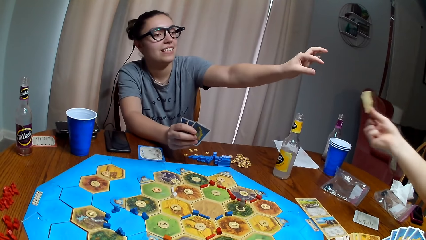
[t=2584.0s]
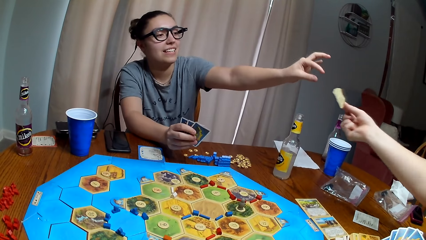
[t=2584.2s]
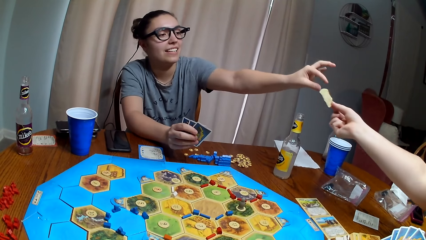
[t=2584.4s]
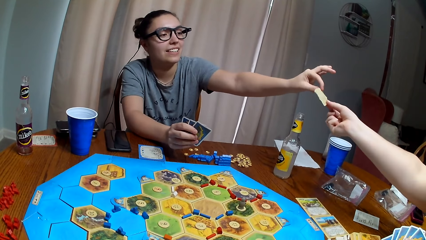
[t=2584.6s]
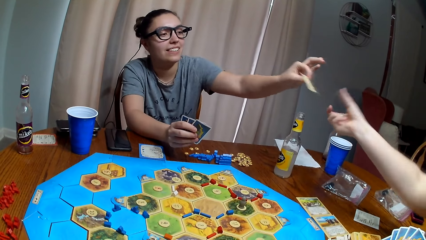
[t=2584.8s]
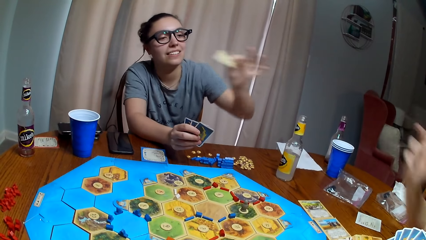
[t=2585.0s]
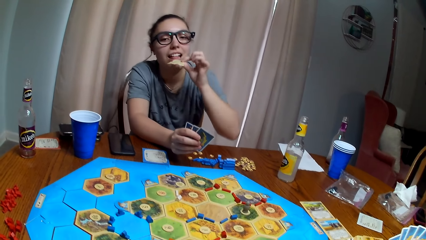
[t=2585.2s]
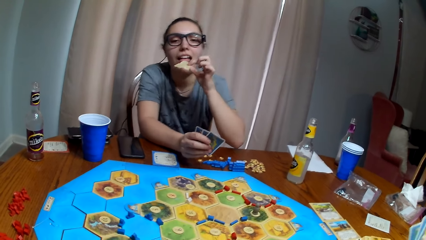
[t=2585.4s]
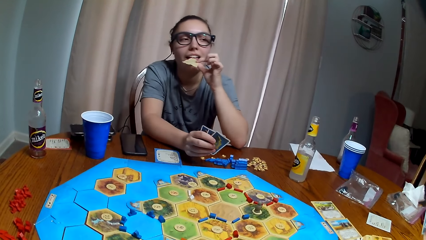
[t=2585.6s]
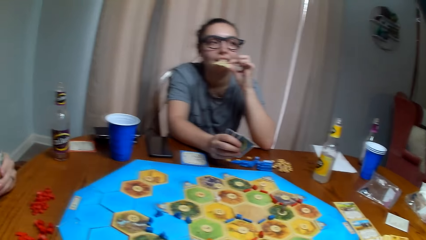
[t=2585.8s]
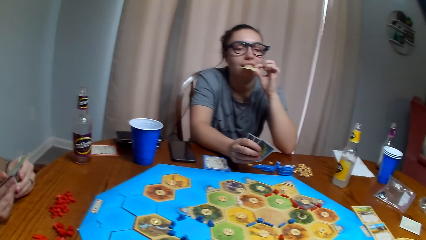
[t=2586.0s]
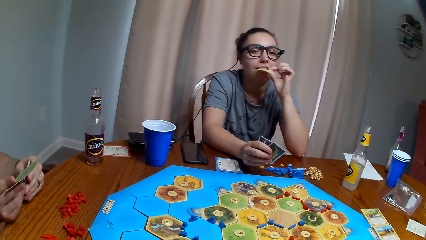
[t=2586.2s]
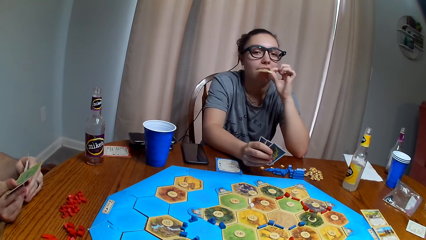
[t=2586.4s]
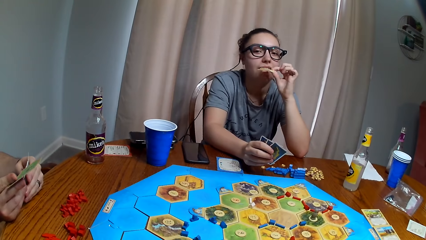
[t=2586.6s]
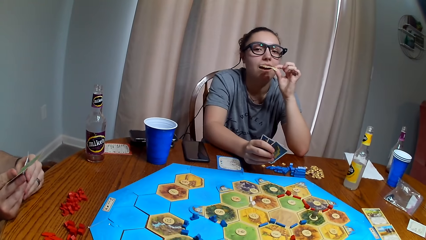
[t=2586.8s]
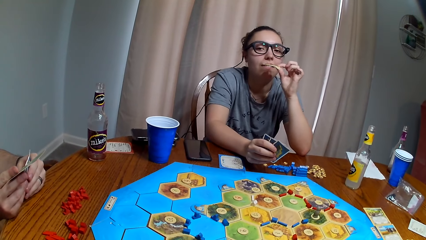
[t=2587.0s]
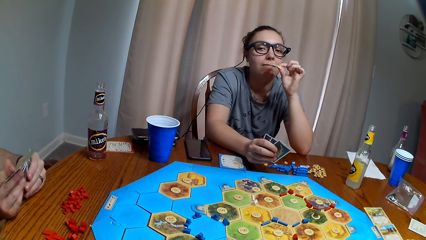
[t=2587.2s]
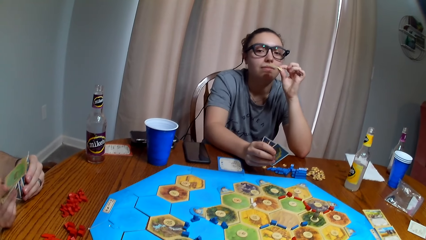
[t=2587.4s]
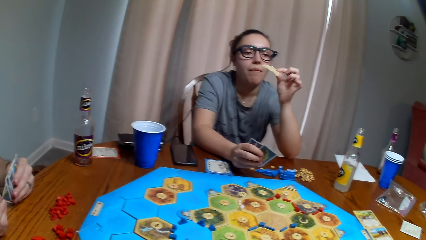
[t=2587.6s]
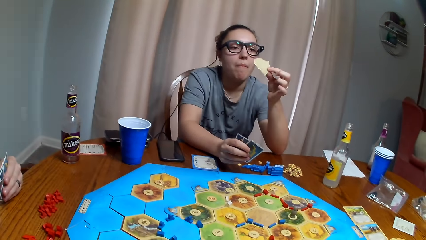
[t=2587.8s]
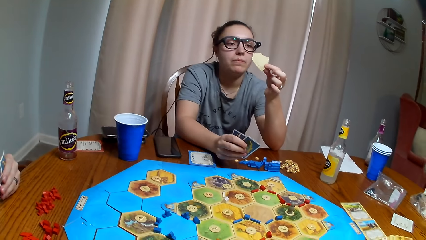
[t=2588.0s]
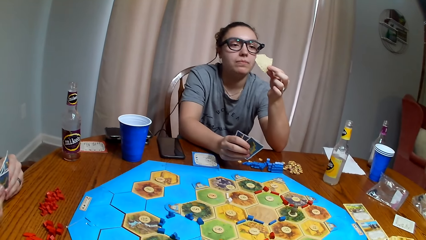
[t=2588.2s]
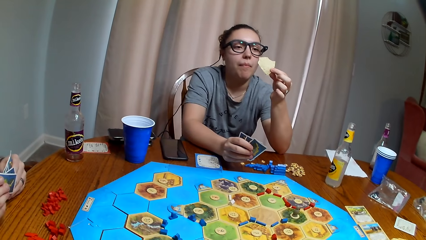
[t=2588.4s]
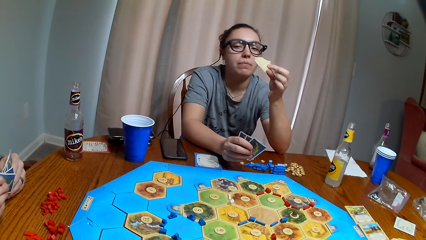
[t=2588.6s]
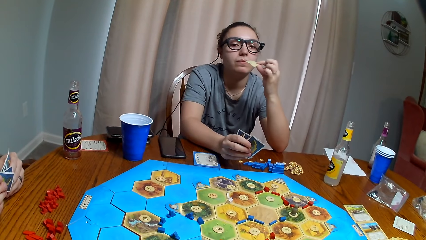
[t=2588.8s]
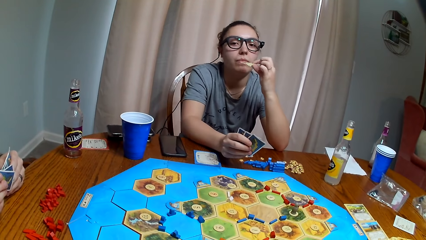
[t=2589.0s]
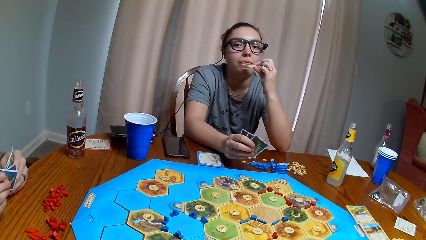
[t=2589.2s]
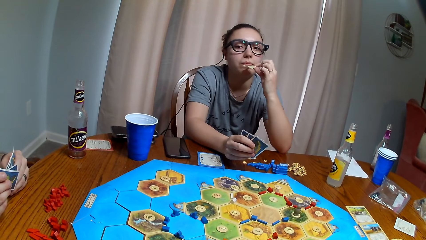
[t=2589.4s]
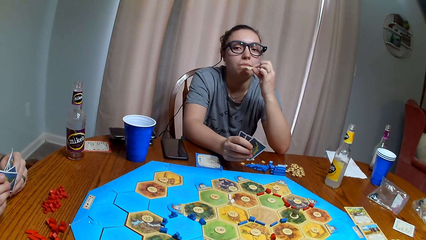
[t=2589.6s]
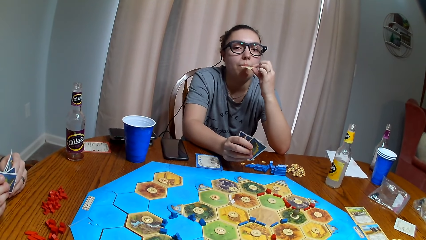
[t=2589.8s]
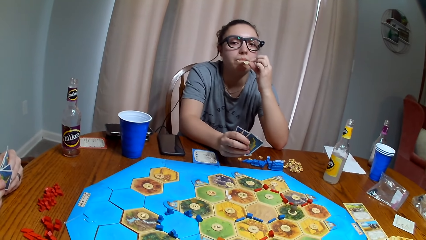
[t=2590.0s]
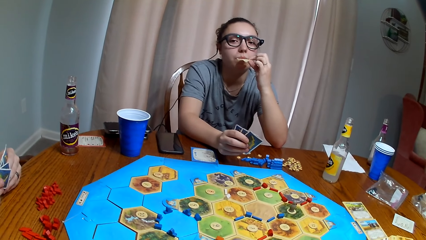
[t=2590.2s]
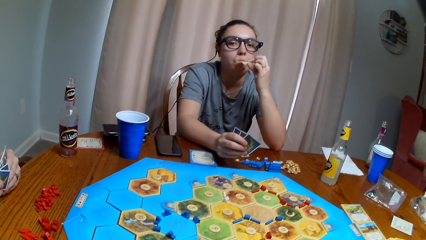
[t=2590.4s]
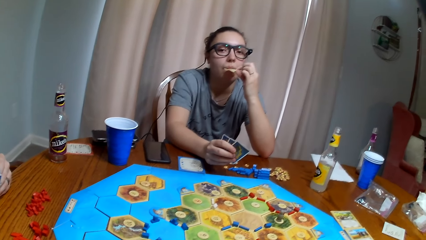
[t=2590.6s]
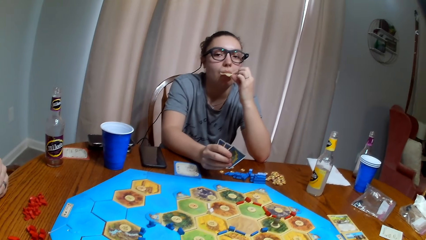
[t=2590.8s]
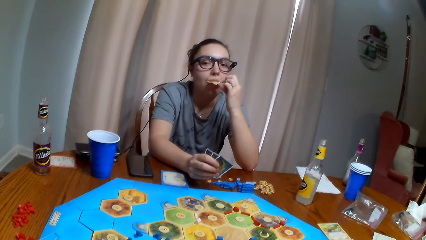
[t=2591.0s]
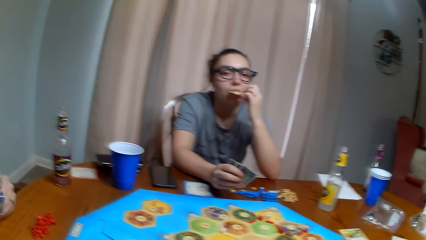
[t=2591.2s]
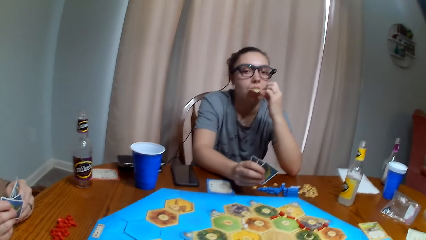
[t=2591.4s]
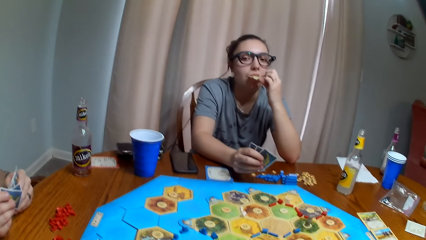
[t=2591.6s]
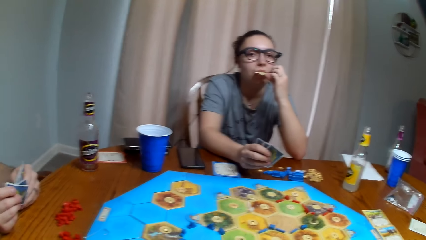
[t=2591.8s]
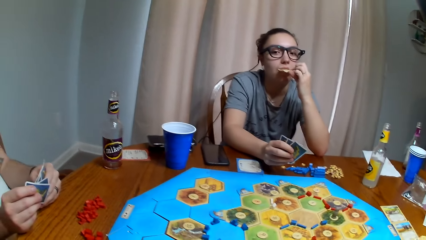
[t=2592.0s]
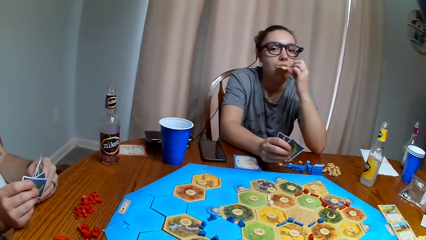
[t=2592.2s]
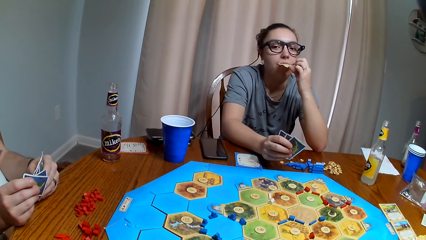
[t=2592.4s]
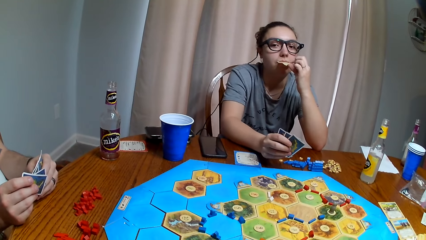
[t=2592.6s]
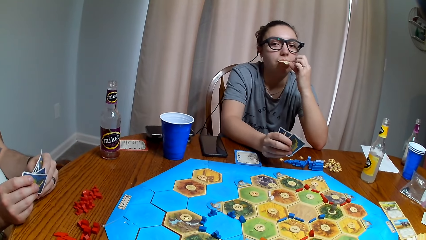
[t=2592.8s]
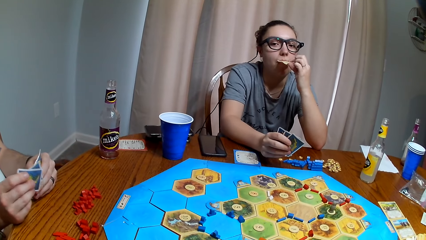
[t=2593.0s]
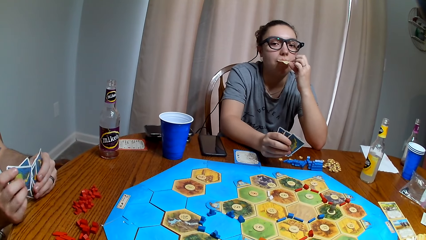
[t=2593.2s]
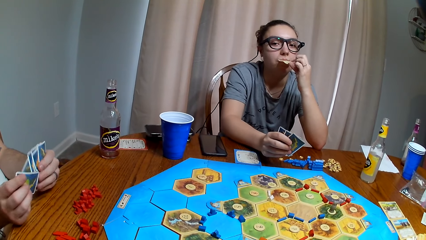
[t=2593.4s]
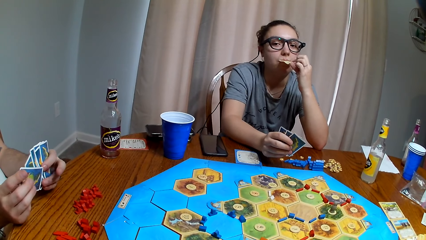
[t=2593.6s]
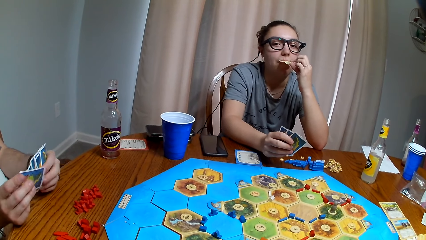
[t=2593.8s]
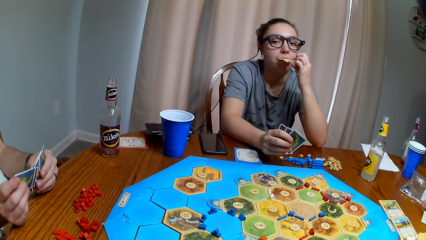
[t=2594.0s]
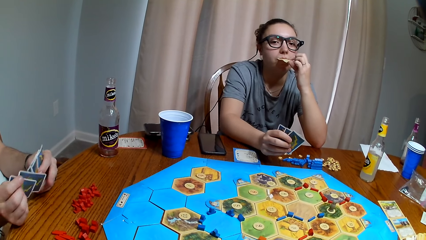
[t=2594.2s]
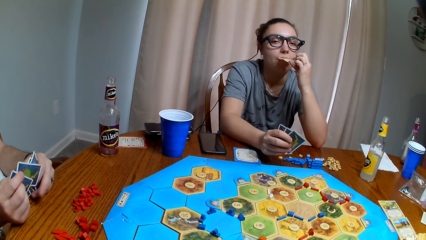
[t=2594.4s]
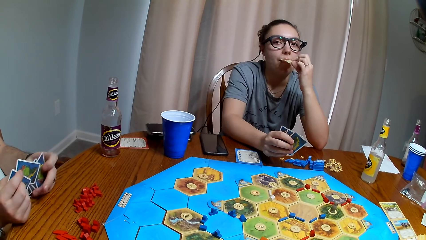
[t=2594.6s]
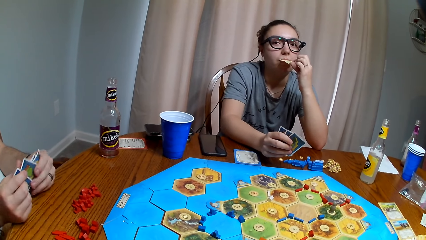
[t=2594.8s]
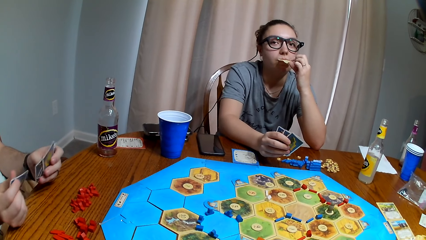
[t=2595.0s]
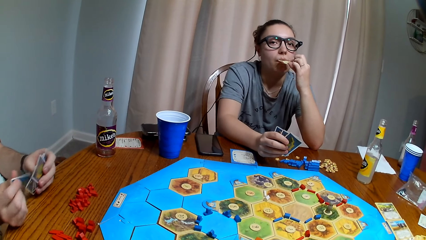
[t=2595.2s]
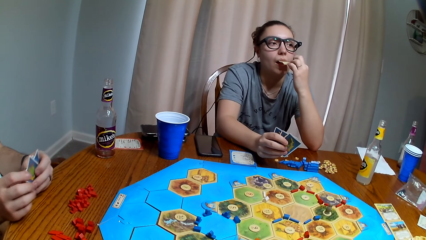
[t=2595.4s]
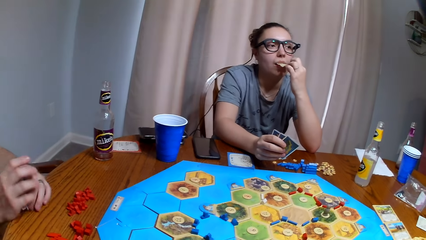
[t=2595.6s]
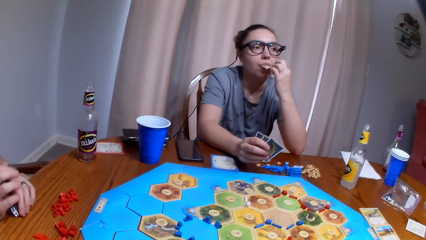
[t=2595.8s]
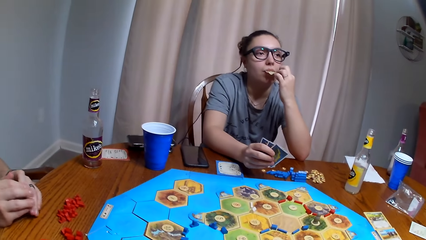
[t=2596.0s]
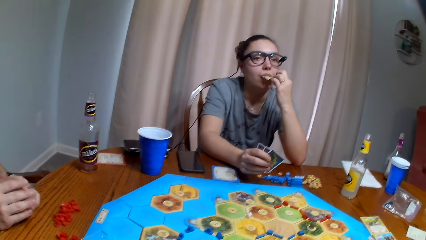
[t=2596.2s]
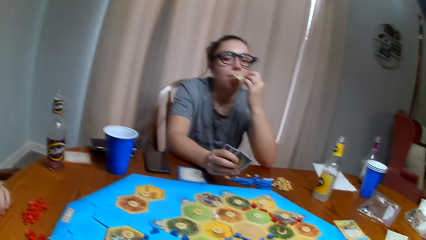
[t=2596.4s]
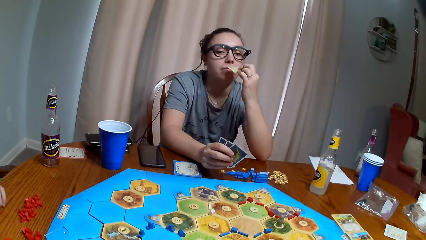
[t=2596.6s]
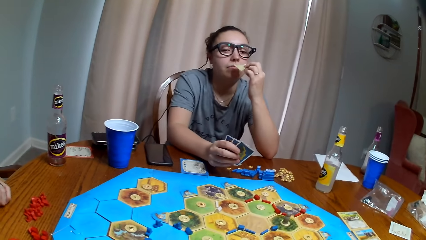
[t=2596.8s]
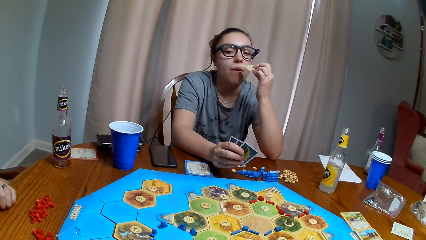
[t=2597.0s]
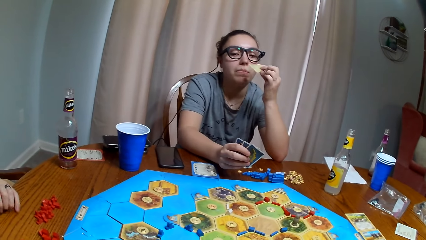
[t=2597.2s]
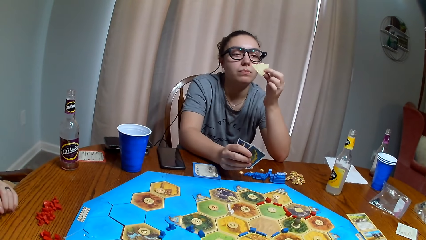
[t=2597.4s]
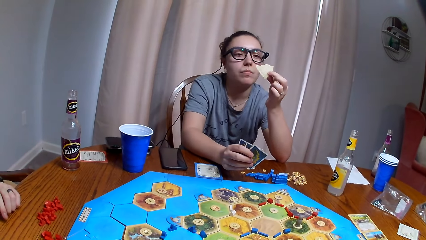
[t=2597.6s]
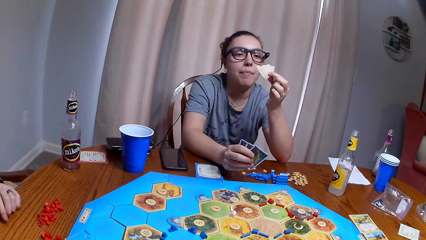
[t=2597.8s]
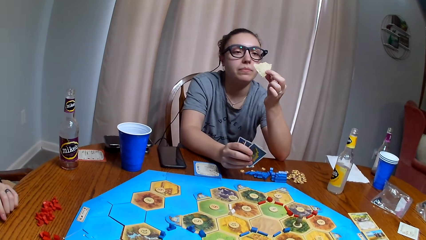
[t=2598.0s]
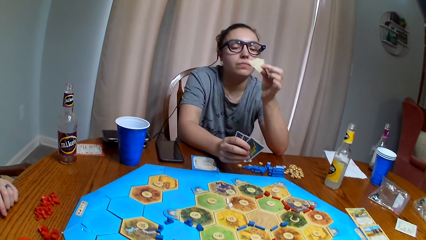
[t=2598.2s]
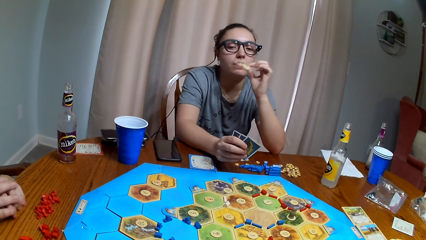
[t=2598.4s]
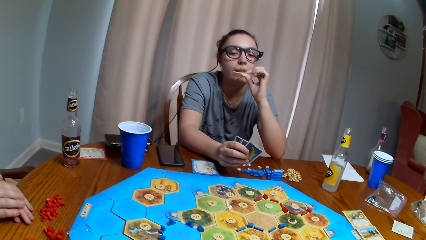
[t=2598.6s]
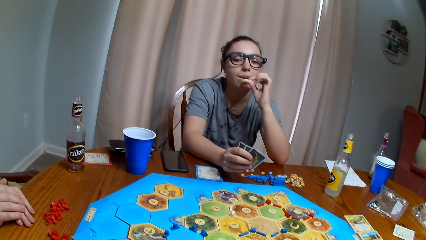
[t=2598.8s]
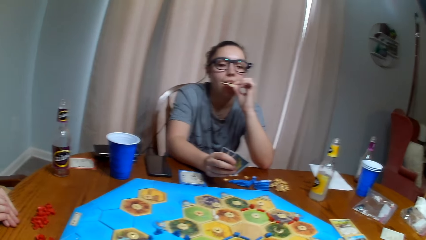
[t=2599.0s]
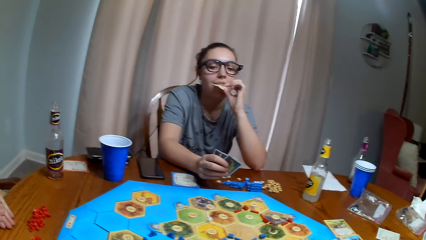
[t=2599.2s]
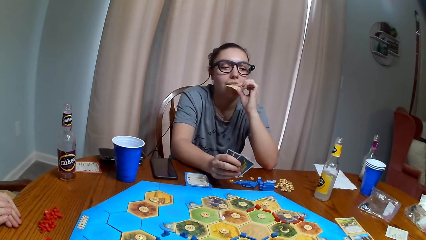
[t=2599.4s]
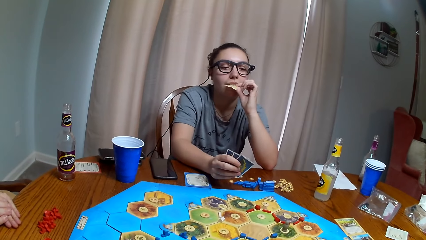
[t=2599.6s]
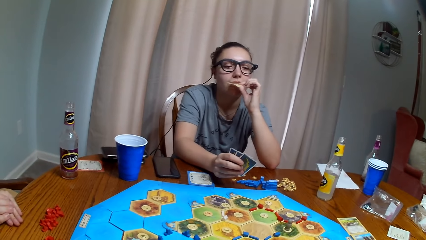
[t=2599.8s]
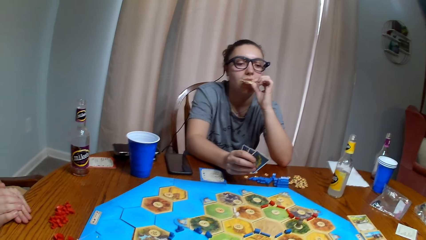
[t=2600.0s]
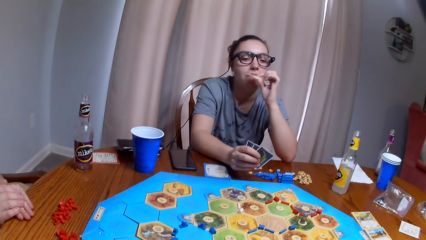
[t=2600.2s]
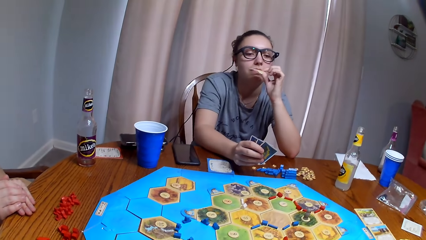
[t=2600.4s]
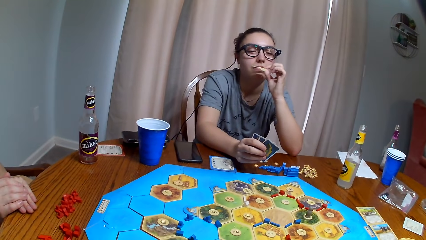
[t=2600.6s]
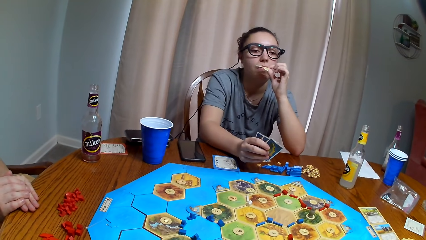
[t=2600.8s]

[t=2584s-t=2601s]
A woman gives another woman the chips or biscuit to pick. The other woman eats the chips.
